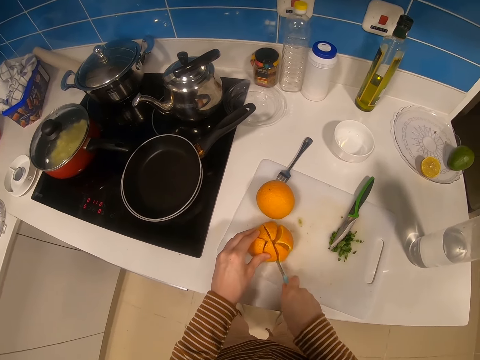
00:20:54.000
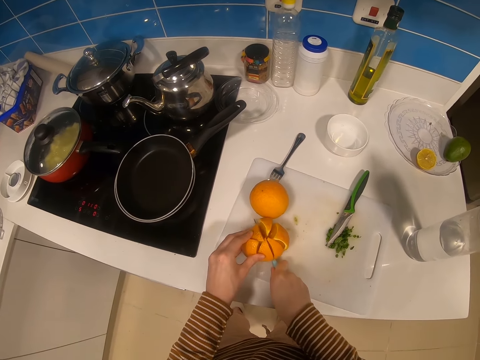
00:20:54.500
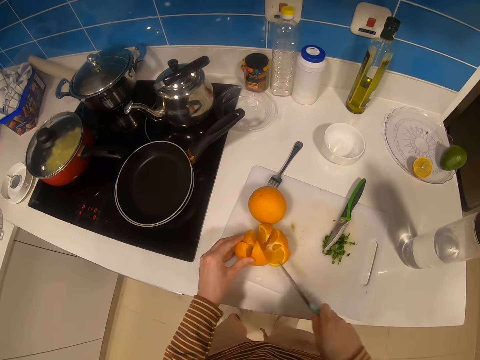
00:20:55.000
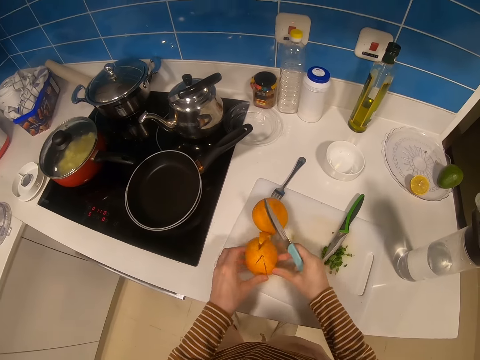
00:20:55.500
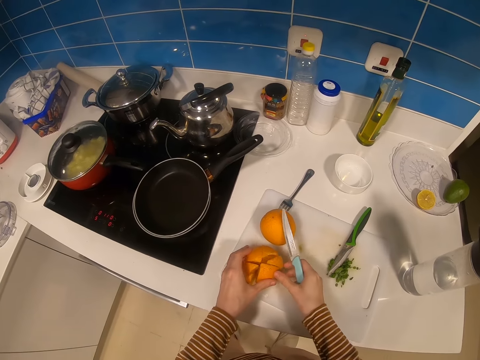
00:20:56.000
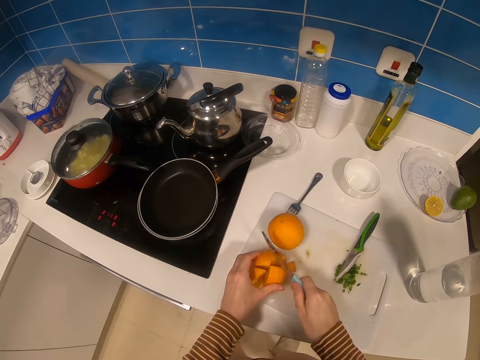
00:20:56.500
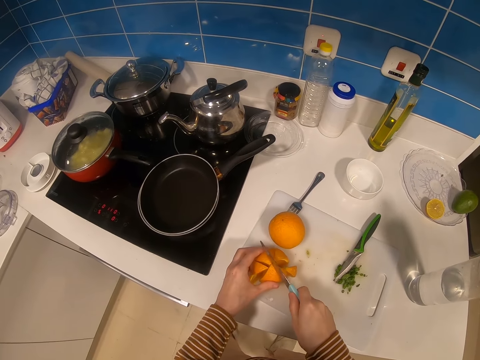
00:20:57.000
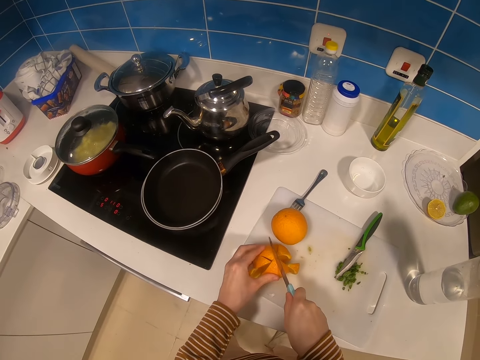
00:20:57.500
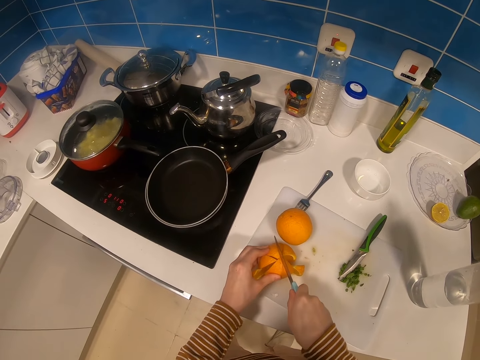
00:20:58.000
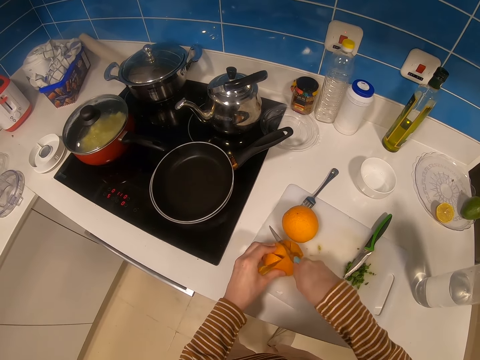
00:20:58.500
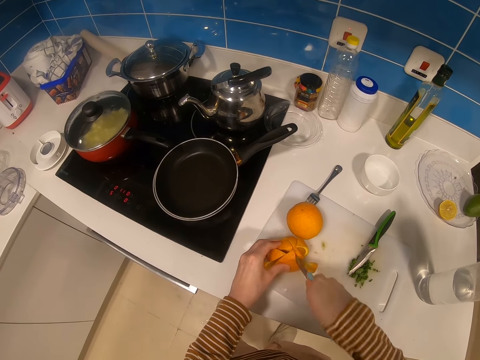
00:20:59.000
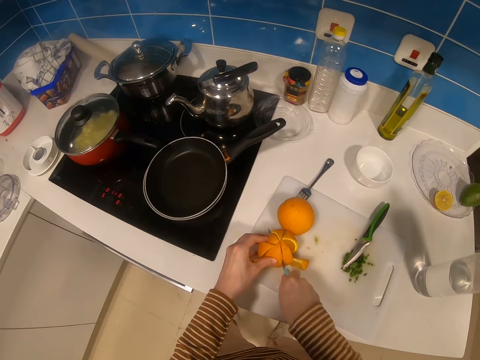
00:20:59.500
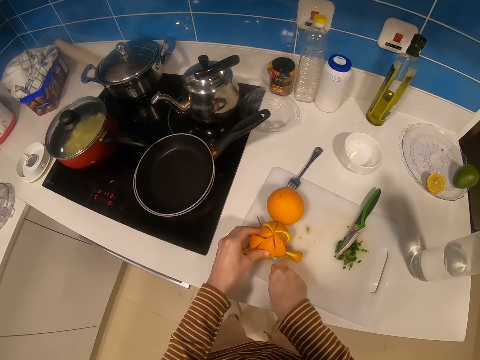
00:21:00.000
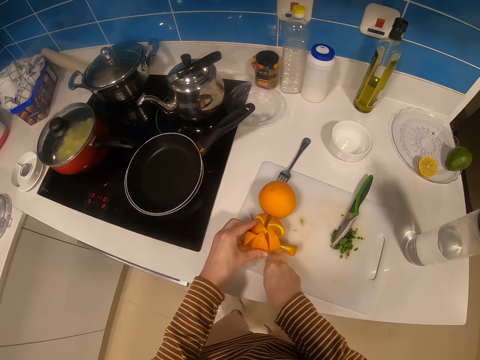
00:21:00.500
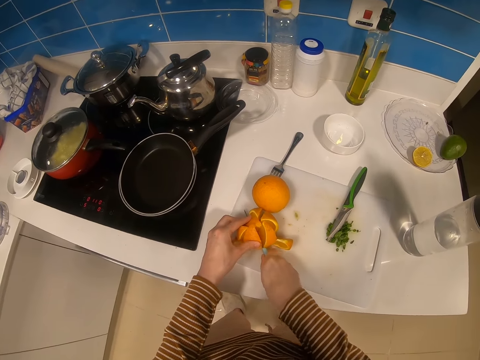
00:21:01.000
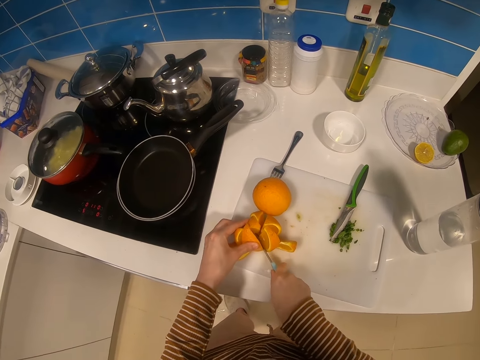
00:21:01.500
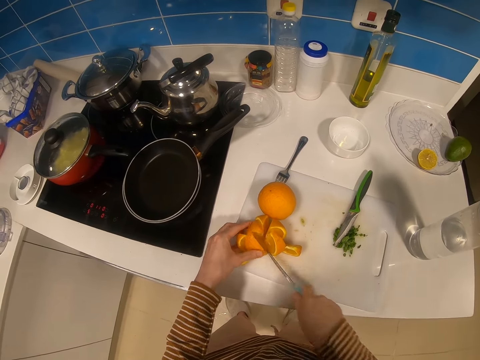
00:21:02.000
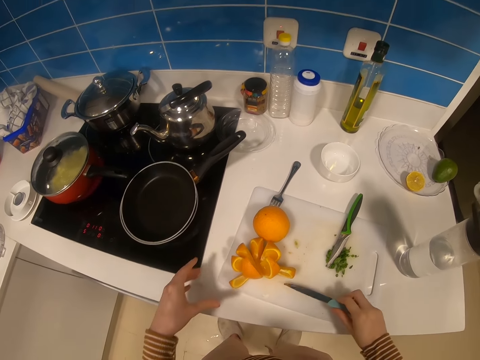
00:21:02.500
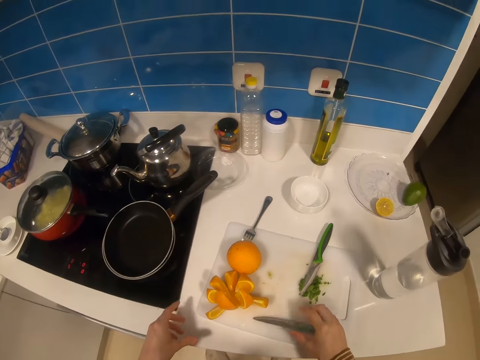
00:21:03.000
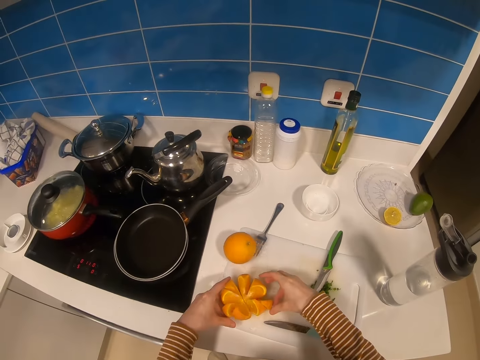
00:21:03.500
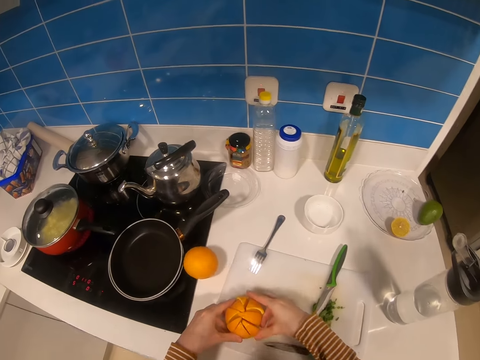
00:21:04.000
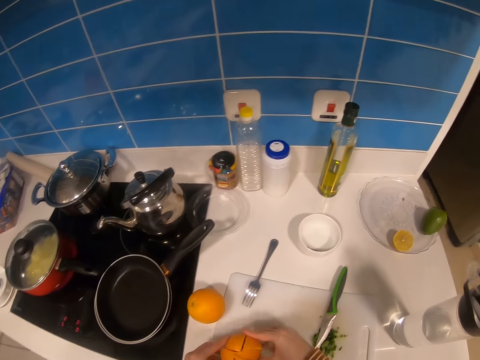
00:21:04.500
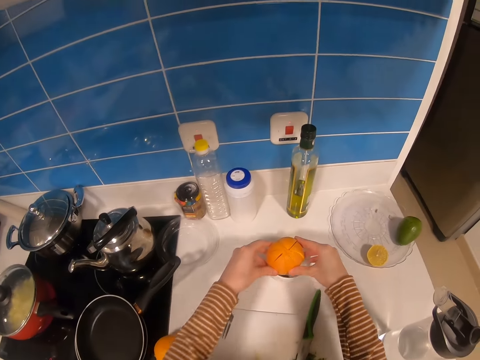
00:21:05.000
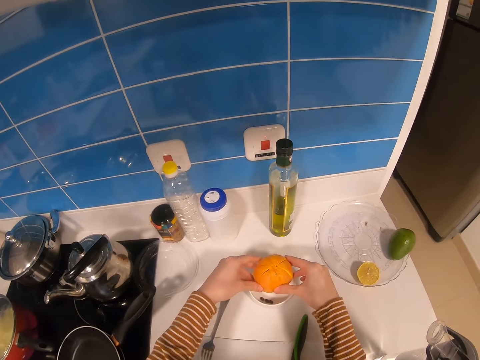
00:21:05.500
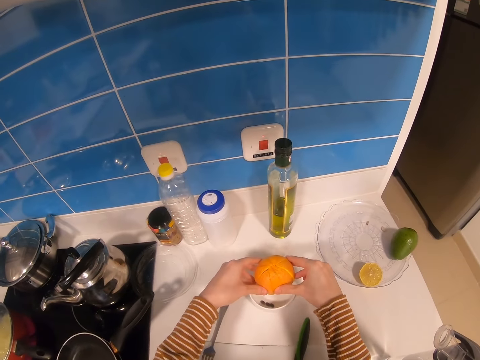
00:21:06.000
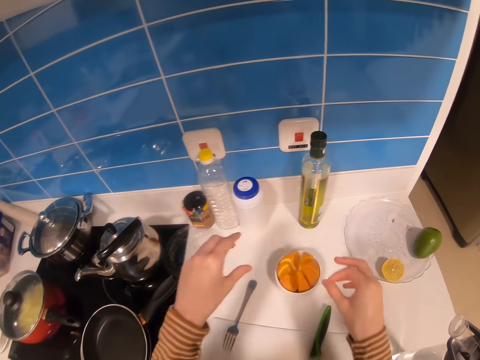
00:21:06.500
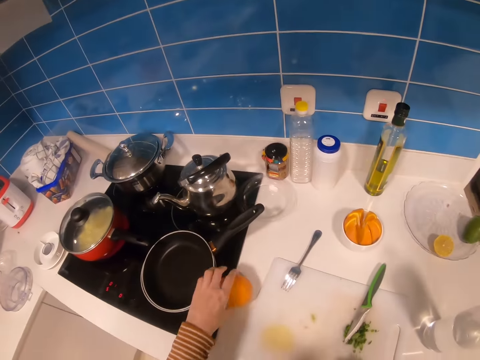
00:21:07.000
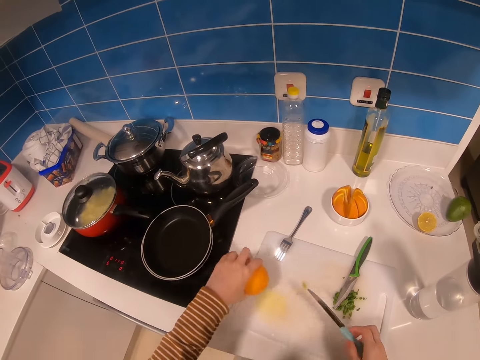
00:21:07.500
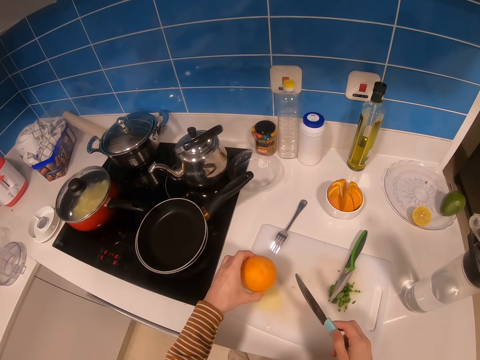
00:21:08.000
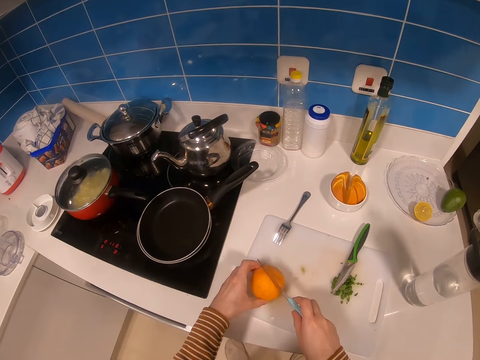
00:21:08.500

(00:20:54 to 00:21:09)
The camera wearer places a knife on the table. They pick up an orange with hands. They pick up the knife with both hands. They drop the orange on the plate with both hands. They pick up the knife. They pick up the orange. They hold the orange with the left hand.

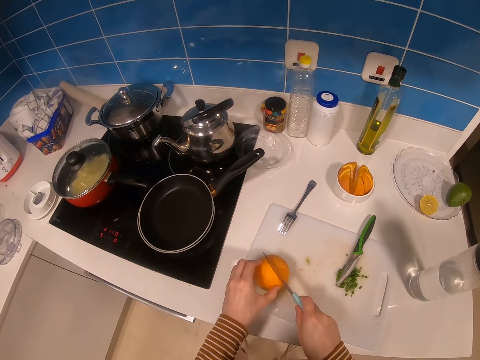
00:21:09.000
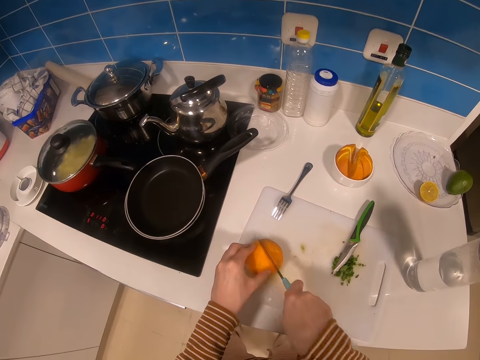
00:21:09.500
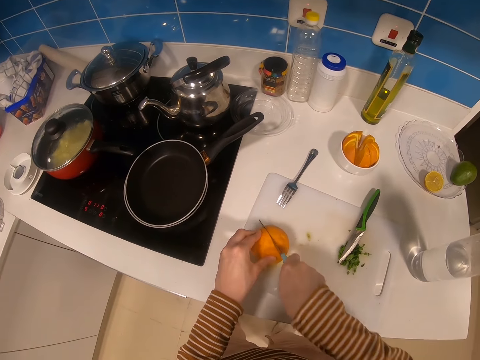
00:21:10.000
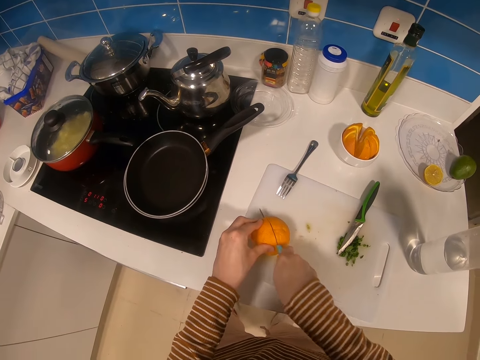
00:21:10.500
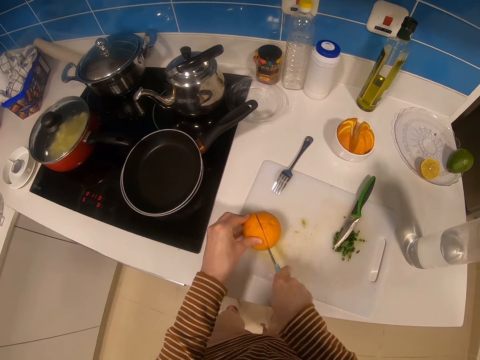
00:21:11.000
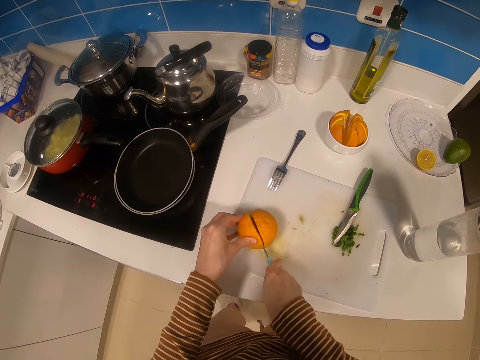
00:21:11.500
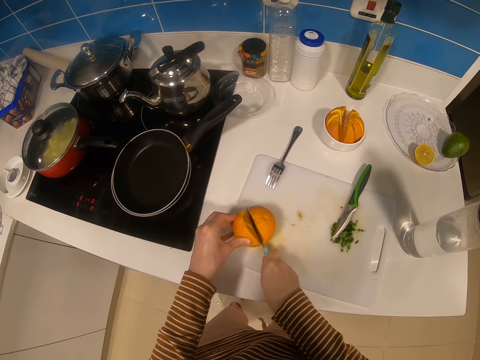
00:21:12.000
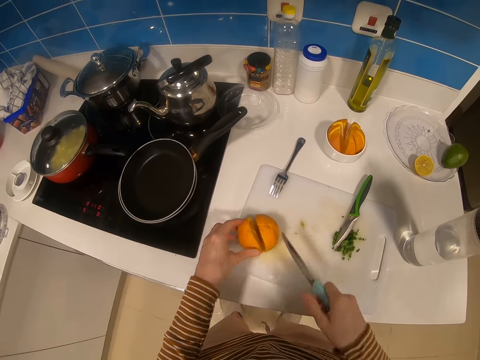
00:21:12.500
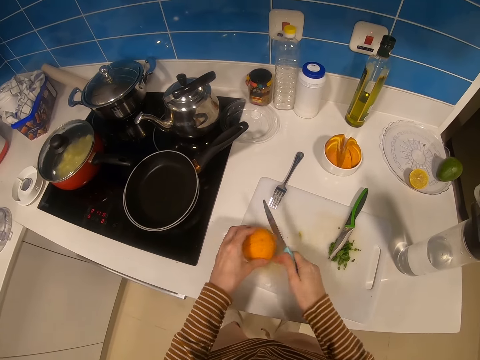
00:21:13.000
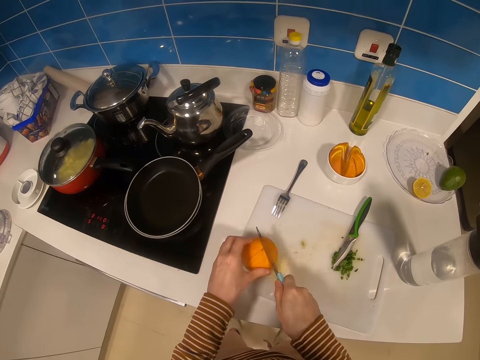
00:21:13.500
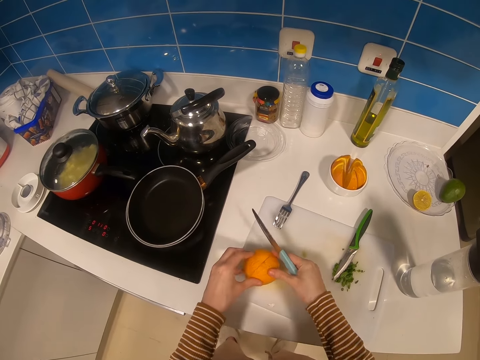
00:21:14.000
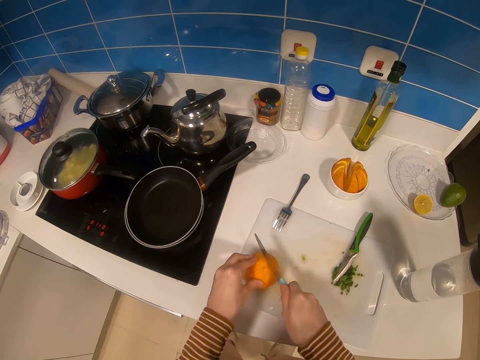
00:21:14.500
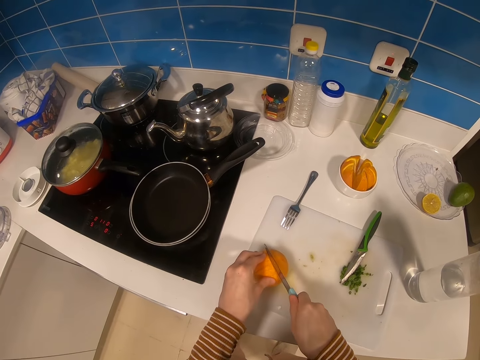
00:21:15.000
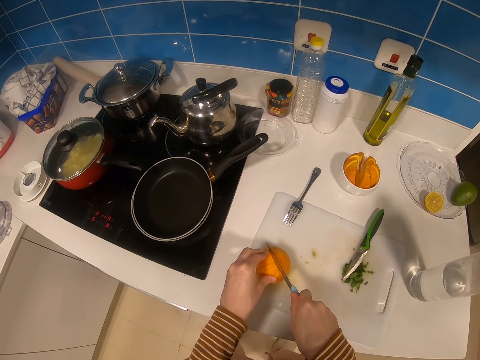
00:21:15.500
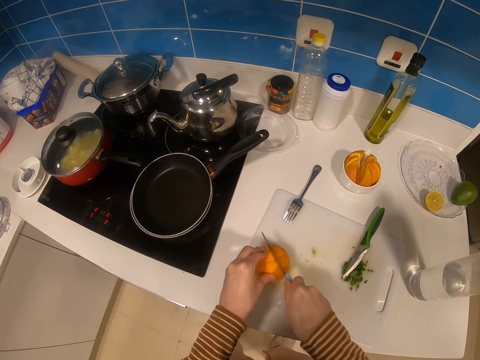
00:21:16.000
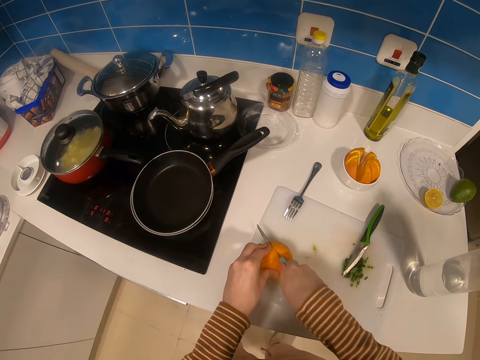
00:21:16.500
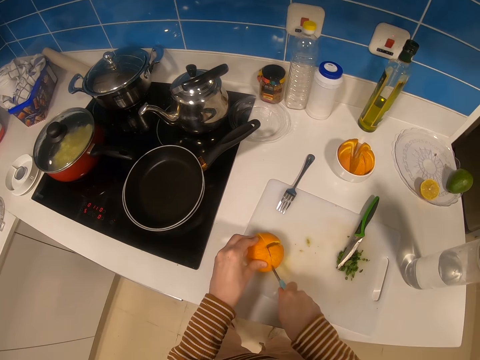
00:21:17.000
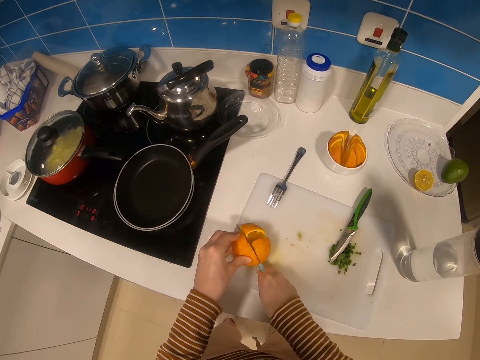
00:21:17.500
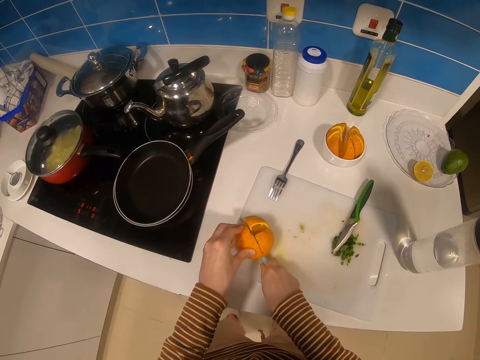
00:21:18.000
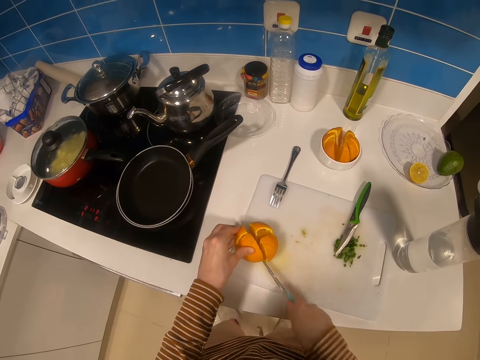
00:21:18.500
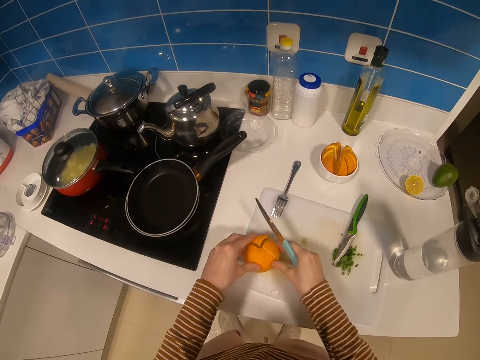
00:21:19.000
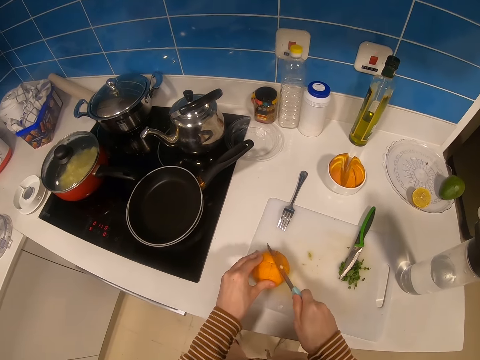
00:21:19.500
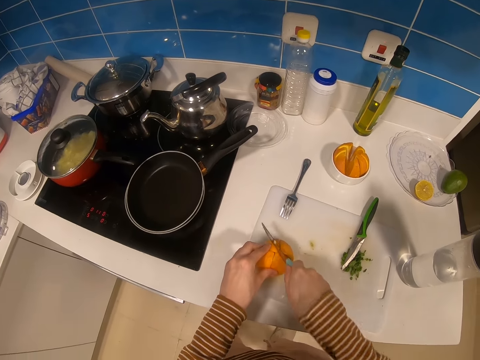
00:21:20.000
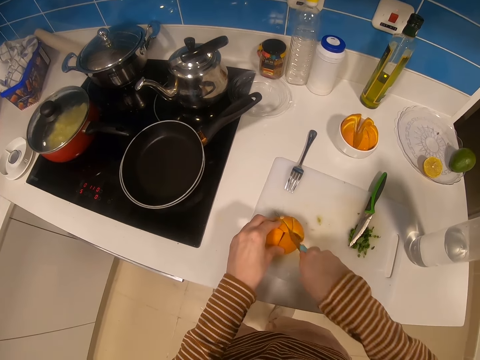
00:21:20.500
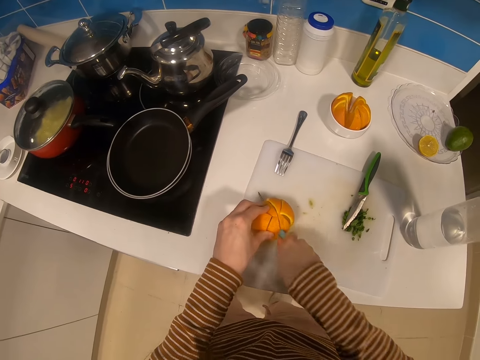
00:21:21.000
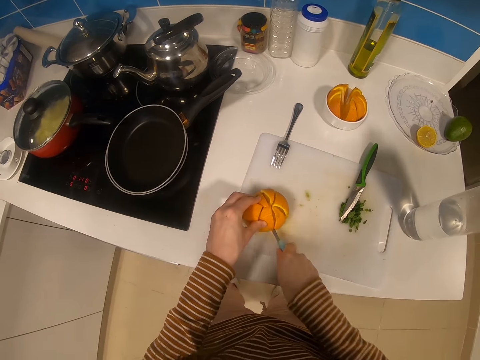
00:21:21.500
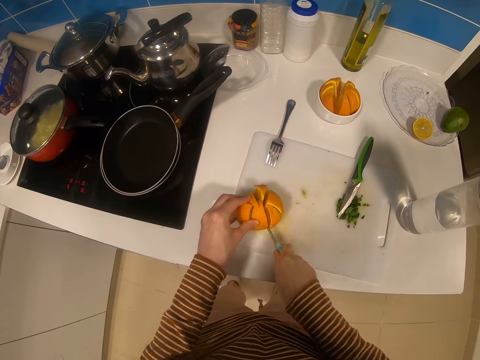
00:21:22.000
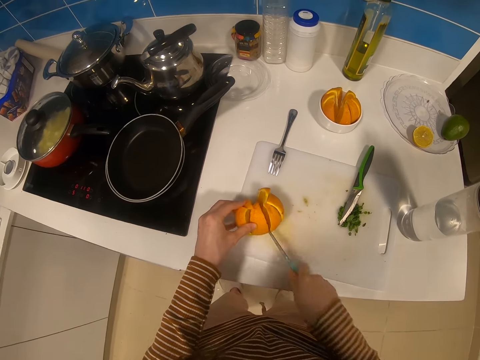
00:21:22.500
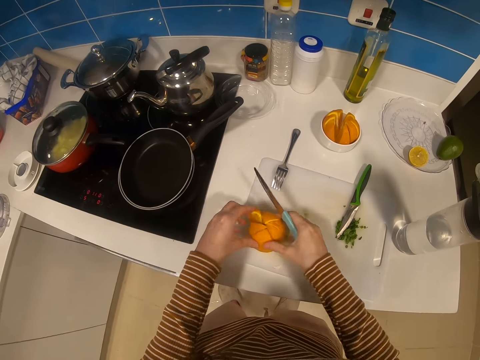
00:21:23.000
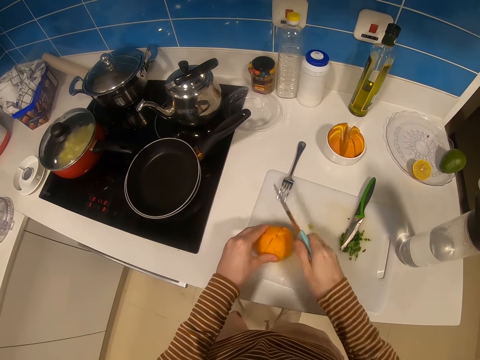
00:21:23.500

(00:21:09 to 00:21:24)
The camera wearer cuts the orange with the knife. They turn the orange with both hands. They cut the orange with the knife. They move the orange with both hands. They cut the orange with the knife.
